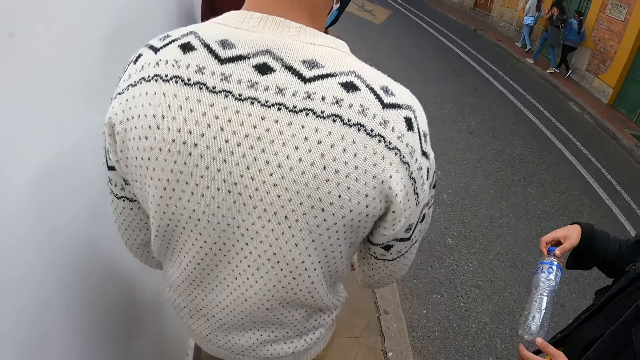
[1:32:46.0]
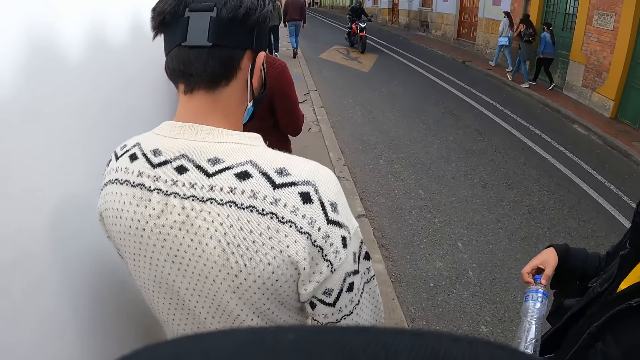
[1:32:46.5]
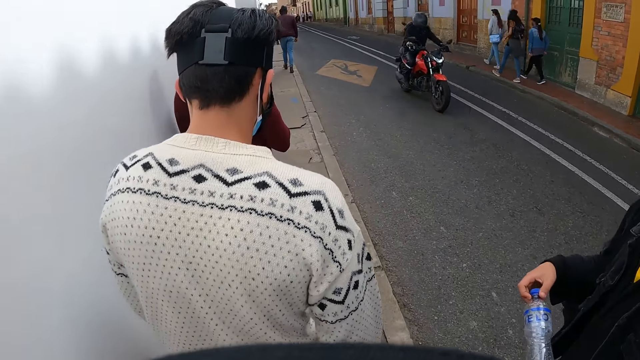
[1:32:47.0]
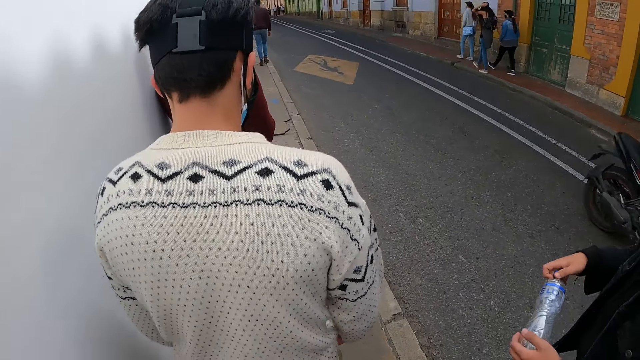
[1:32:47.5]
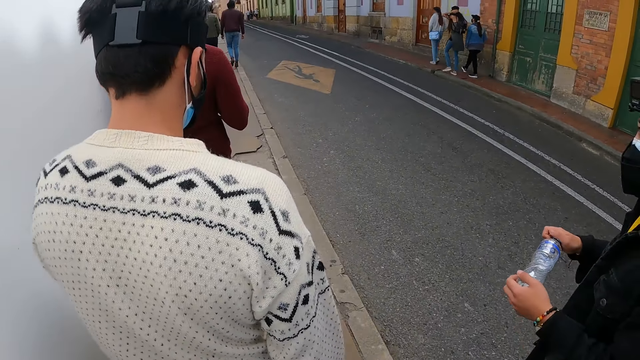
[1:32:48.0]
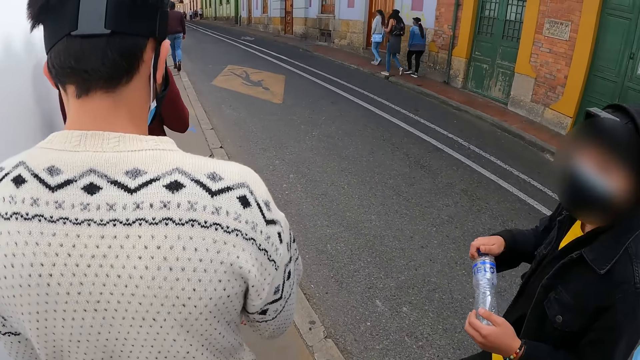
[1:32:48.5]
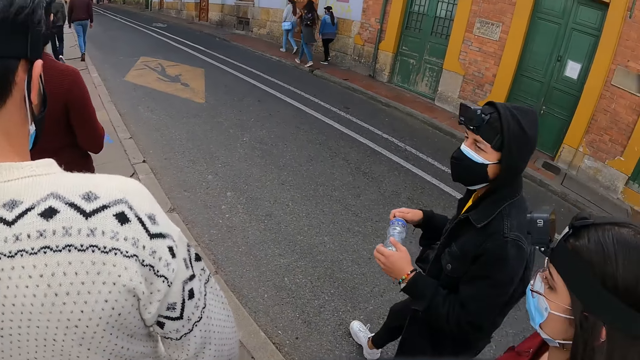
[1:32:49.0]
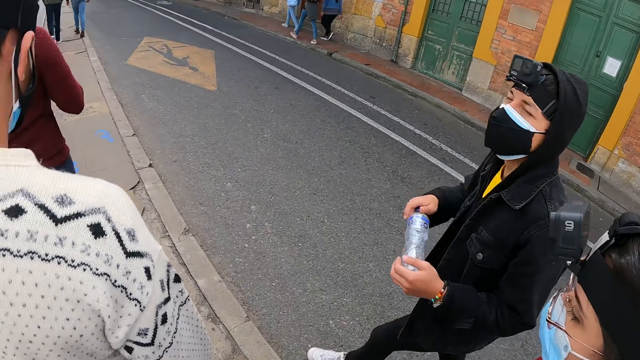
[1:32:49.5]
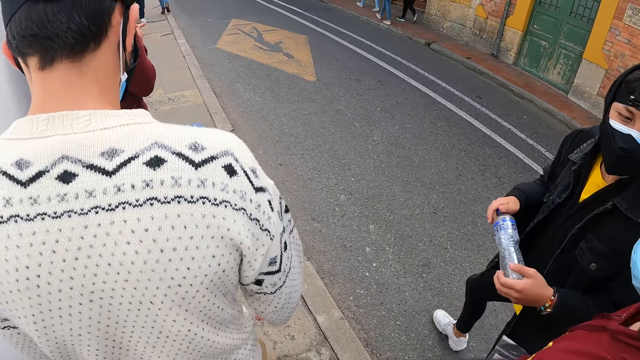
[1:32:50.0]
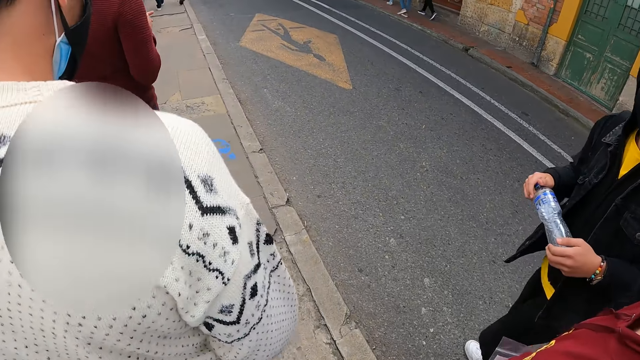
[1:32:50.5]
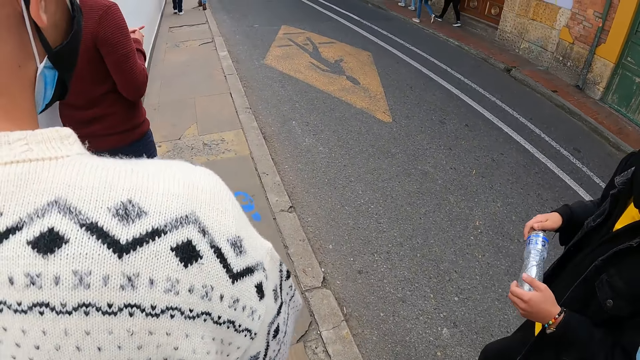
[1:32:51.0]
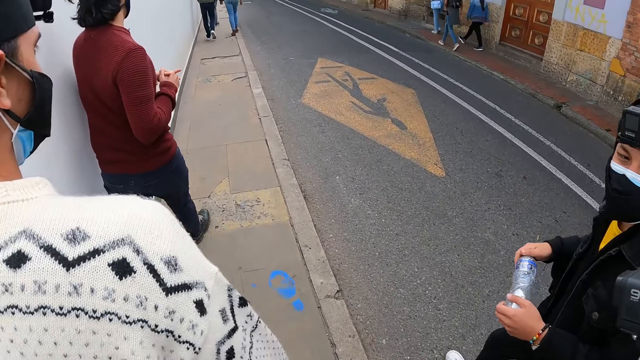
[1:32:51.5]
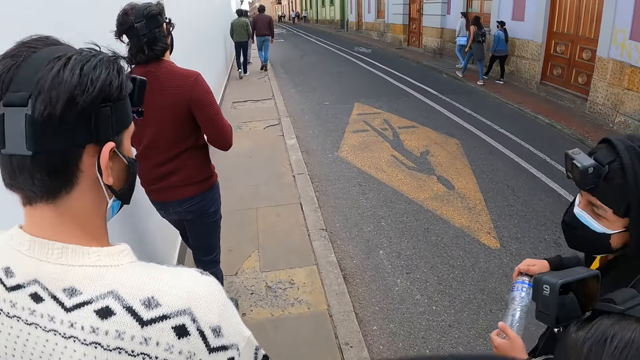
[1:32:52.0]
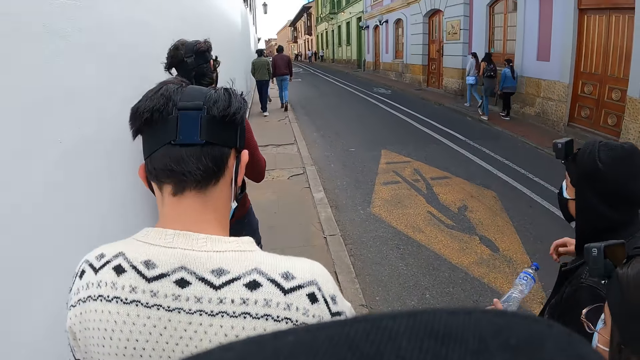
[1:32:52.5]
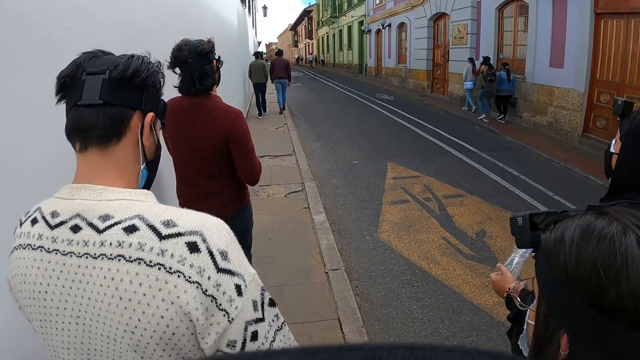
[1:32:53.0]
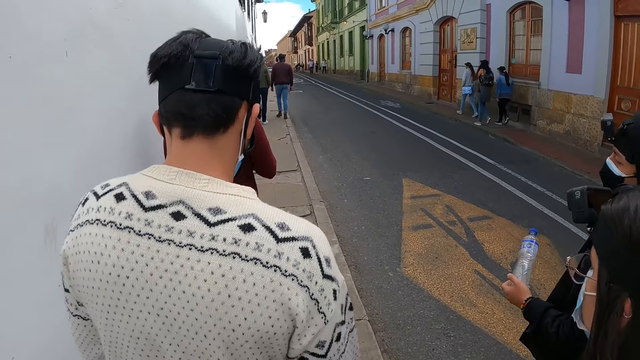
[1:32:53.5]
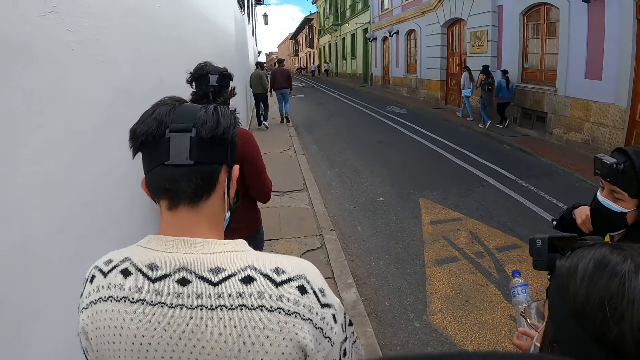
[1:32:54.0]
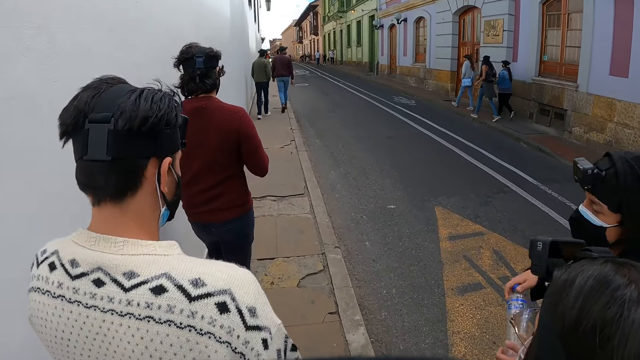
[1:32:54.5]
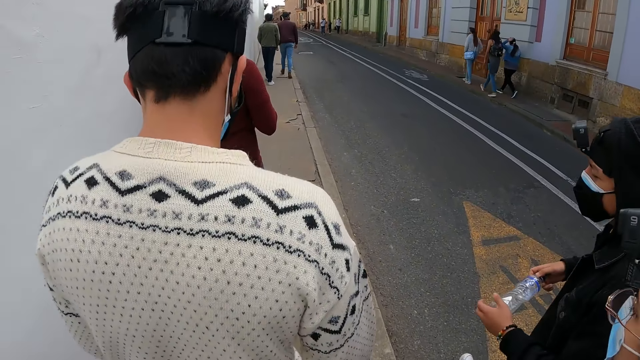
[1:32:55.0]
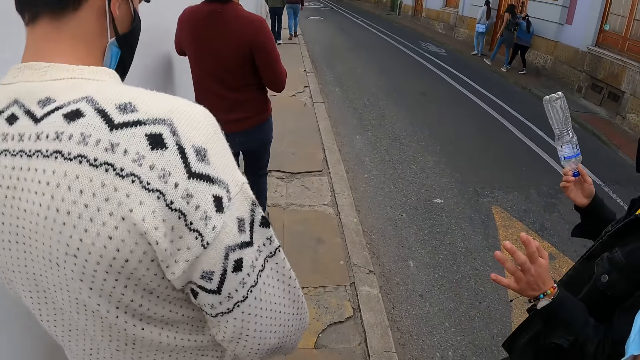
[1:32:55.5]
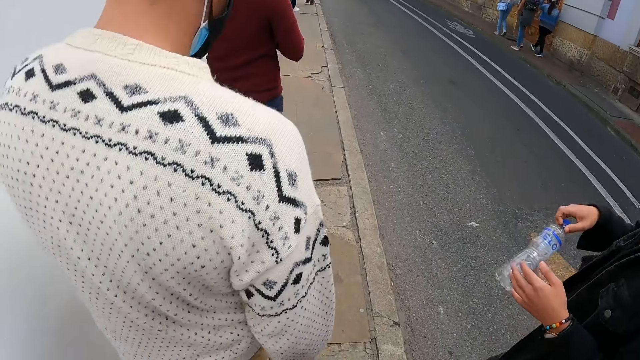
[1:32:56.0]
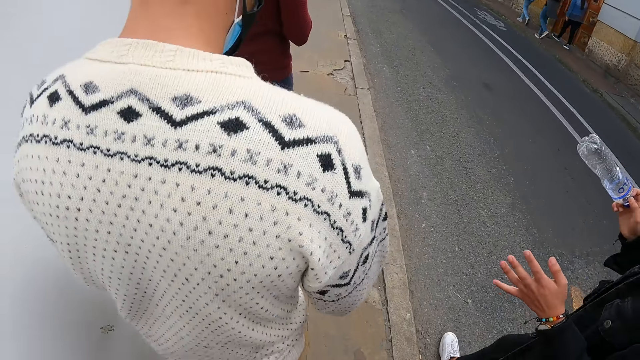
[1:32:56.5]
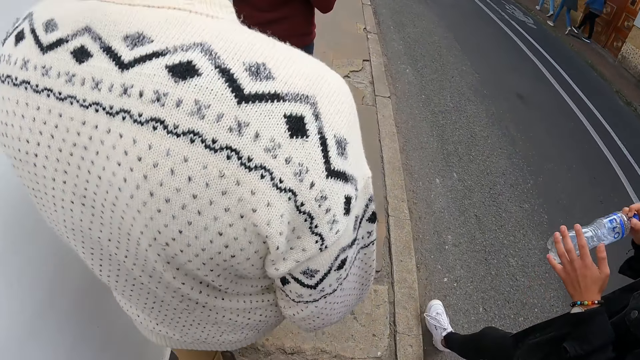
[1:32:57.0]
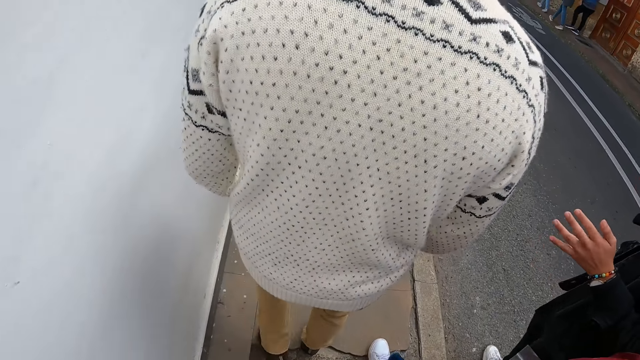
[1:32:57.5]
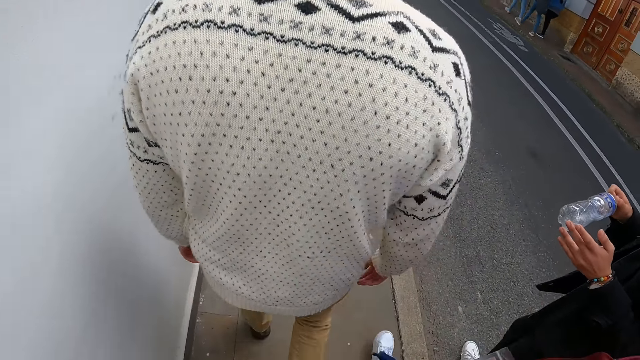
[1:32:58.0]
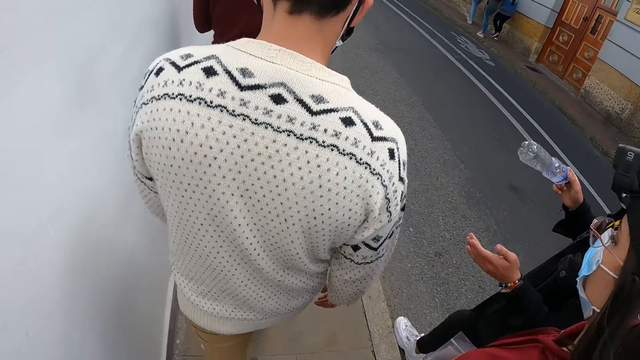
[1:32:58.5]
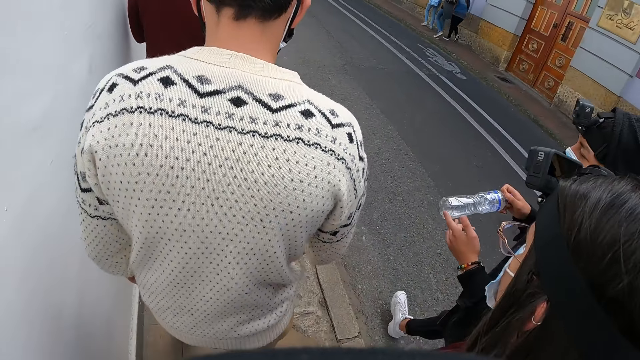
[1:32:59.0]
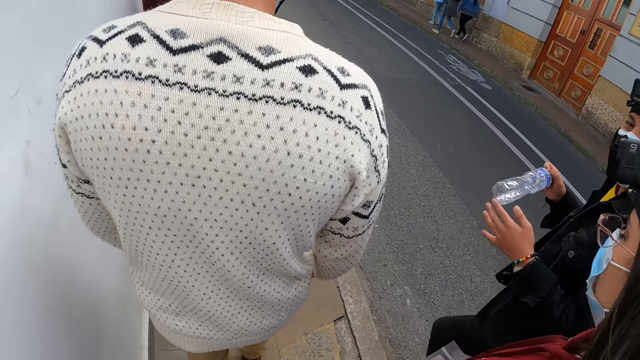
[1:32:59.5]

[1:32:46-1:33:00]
The camera wearer looks across a street. A person looks at another person. The first person adjusts his bag on his shoulder and plays with a bottle on his hands.

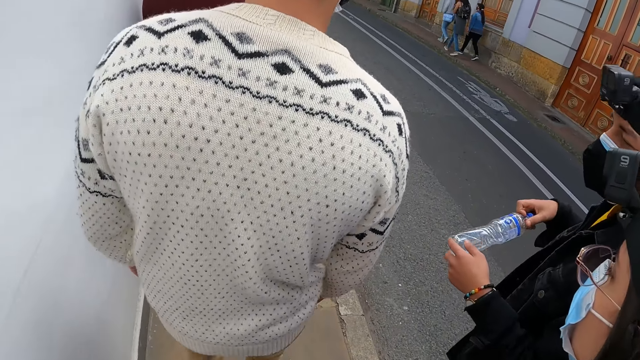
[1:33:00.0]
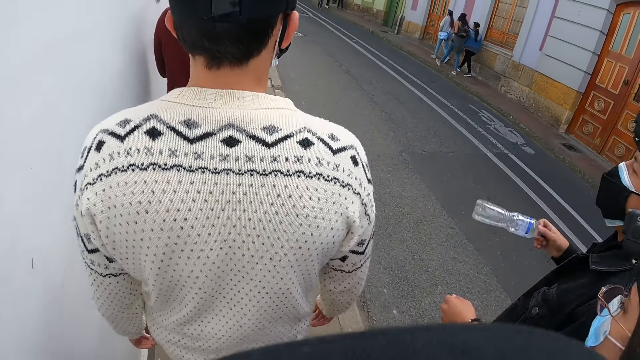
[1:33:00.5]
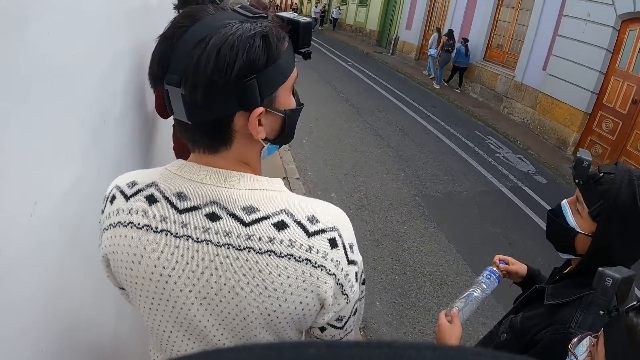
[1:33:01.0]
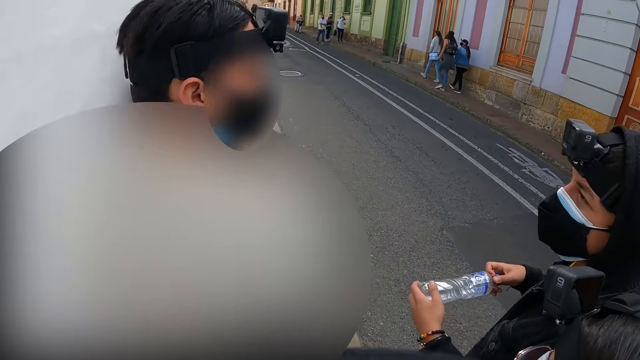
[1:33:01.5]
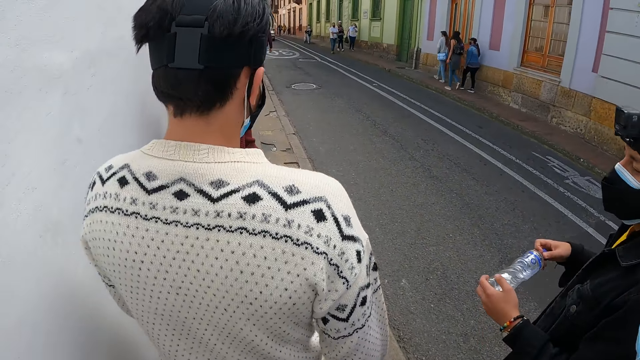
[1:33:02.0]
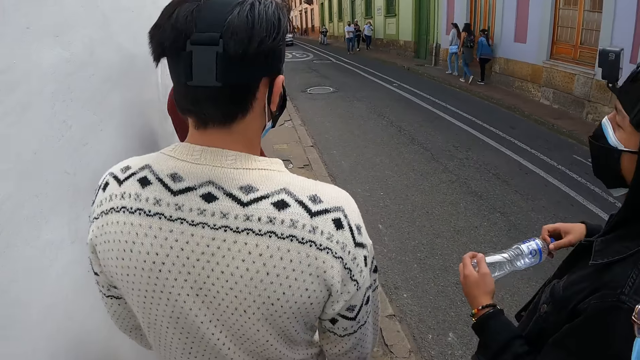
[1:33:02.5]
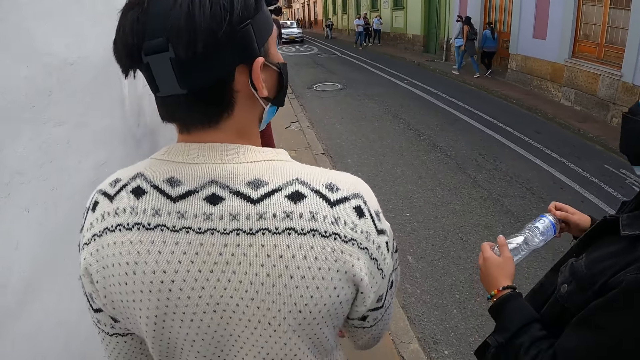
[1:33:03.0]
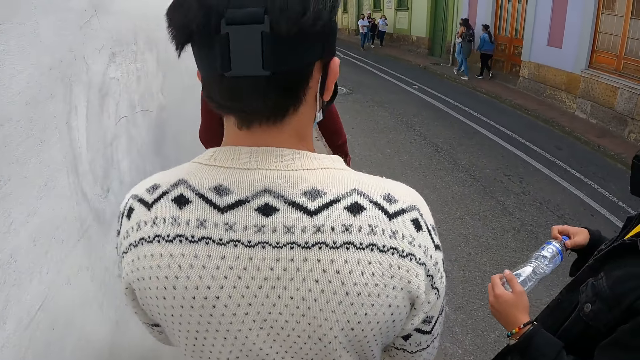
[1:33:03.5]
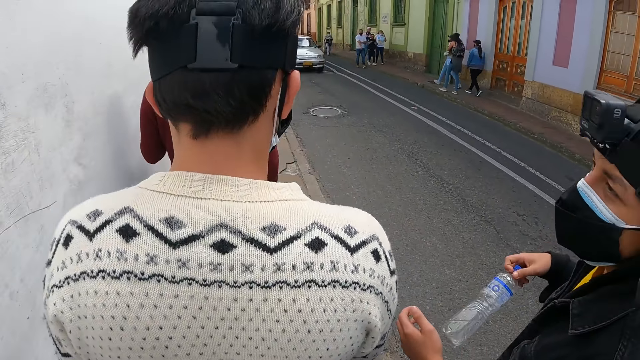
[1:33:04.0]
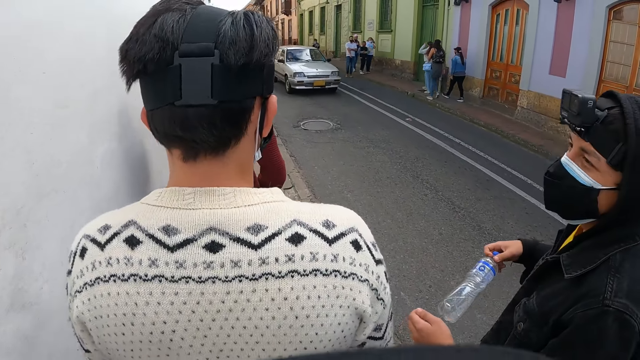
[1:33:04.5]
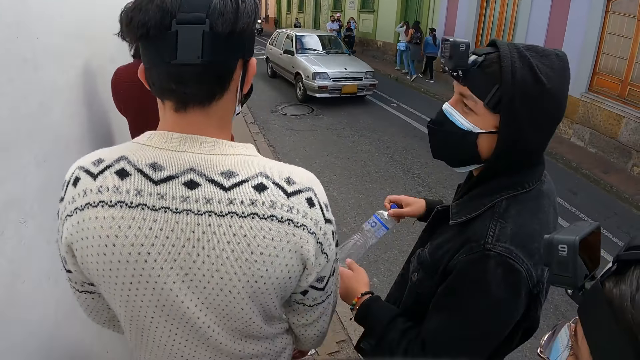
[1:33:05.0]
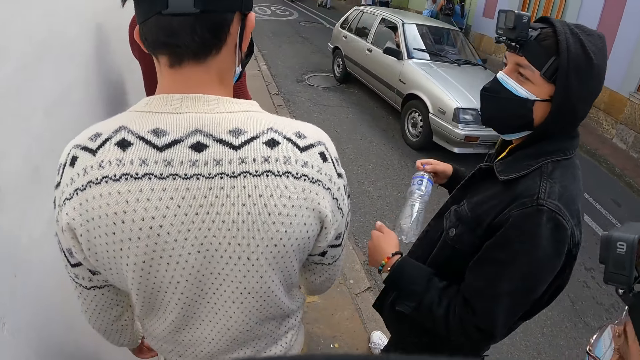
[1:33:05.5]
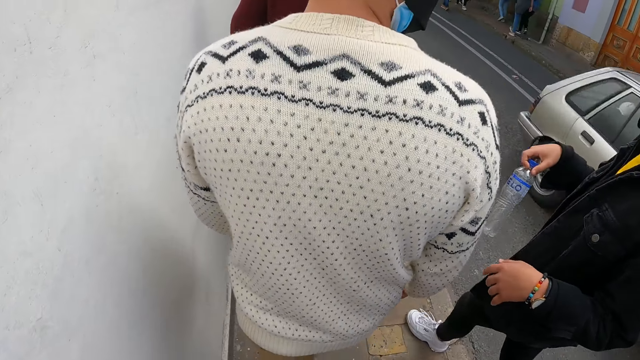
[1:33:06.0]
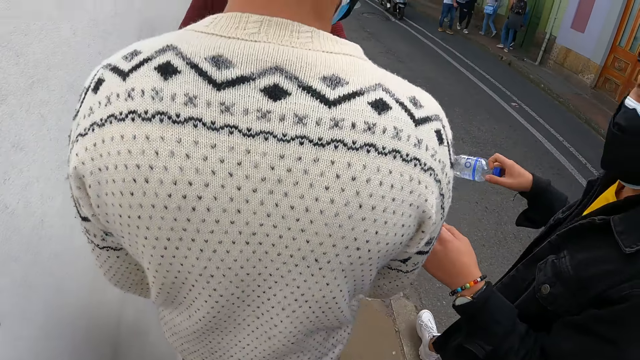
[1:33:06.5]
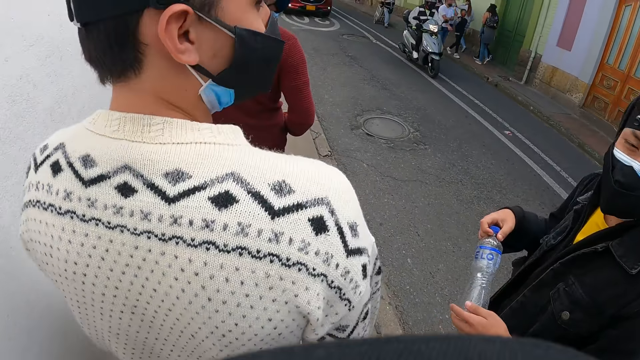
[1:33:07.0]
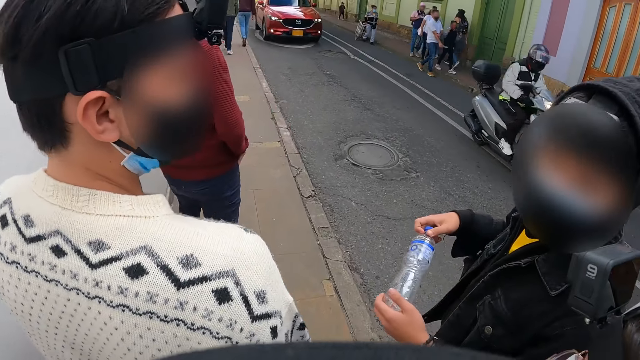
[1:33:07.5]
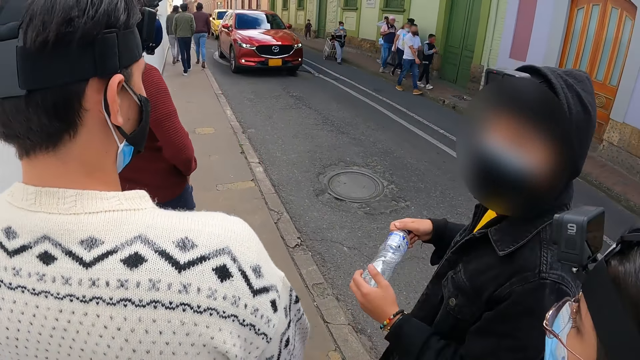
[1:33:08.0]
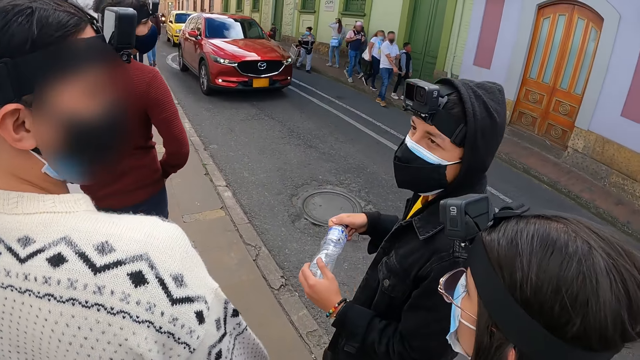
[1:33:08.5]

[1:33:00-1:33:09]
A person looks at another person.
